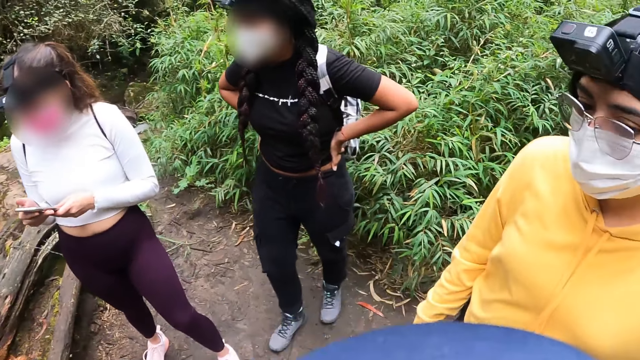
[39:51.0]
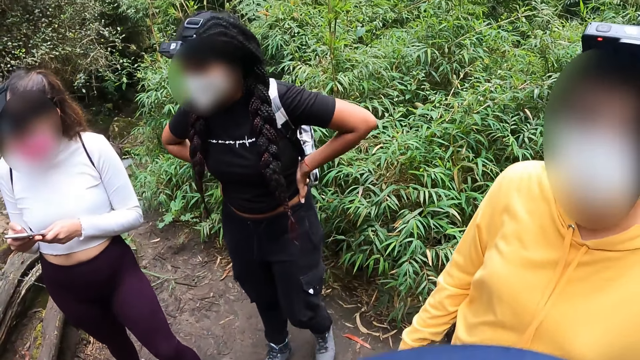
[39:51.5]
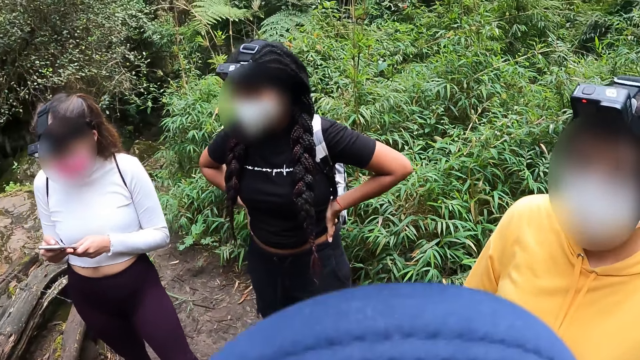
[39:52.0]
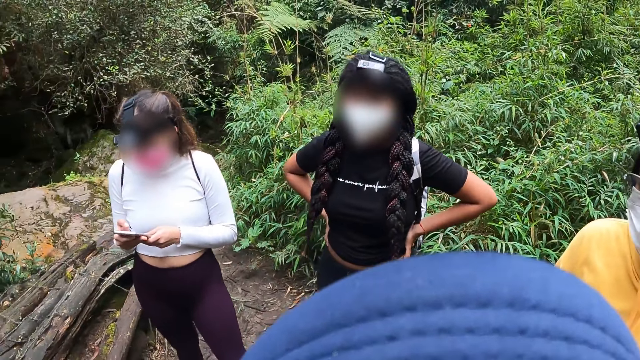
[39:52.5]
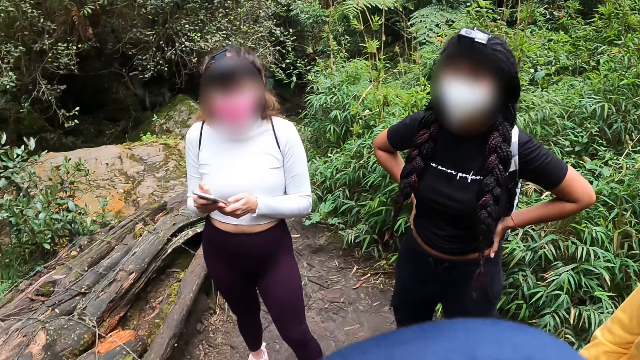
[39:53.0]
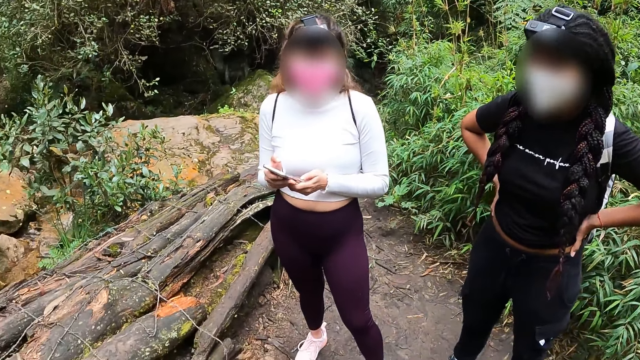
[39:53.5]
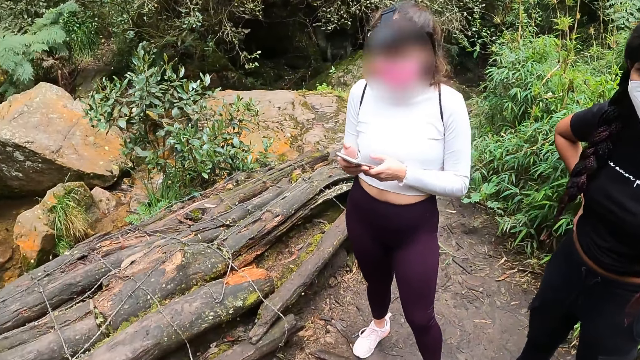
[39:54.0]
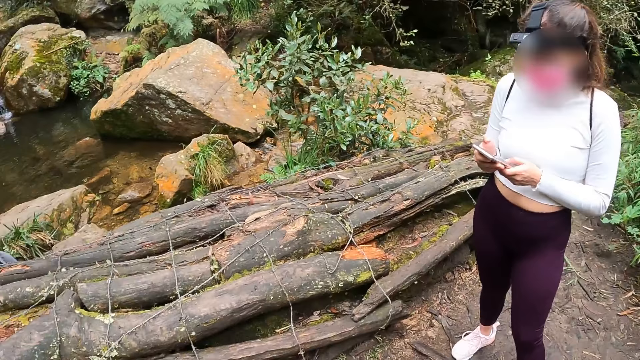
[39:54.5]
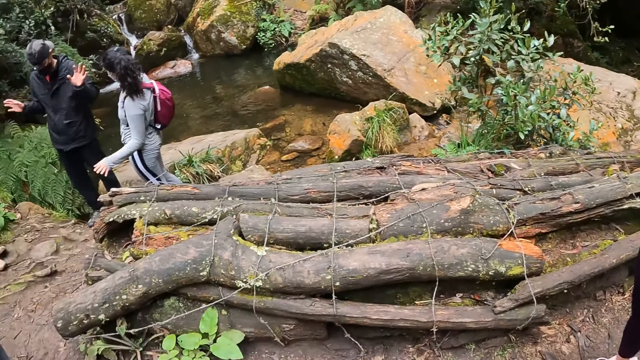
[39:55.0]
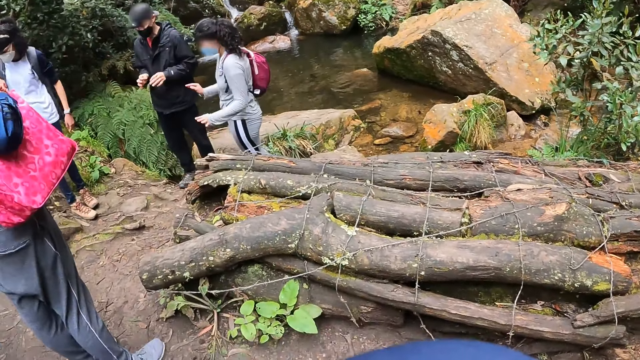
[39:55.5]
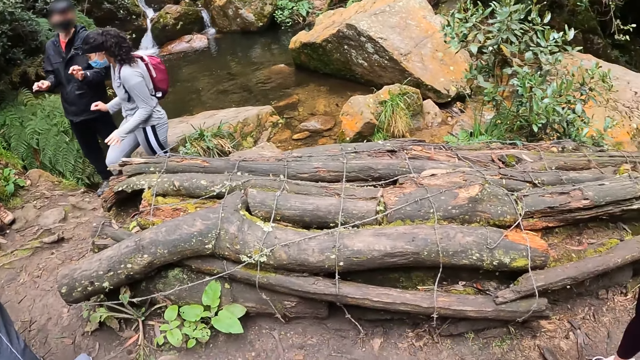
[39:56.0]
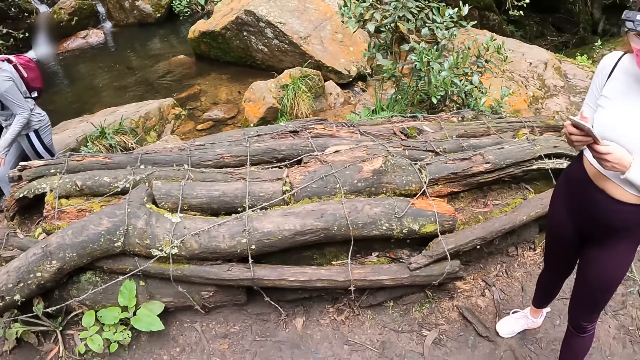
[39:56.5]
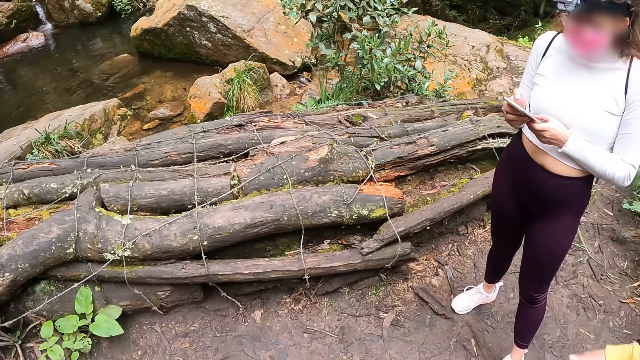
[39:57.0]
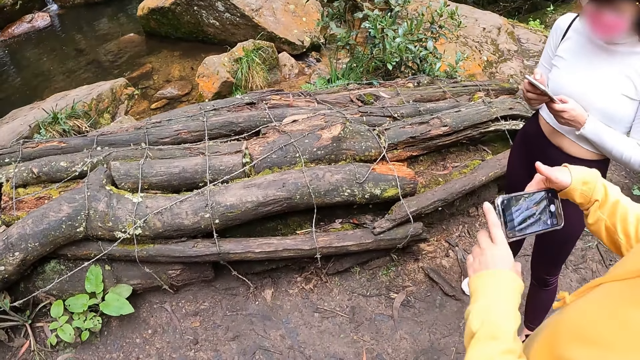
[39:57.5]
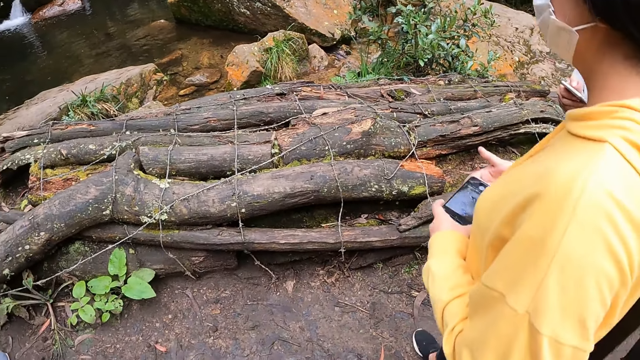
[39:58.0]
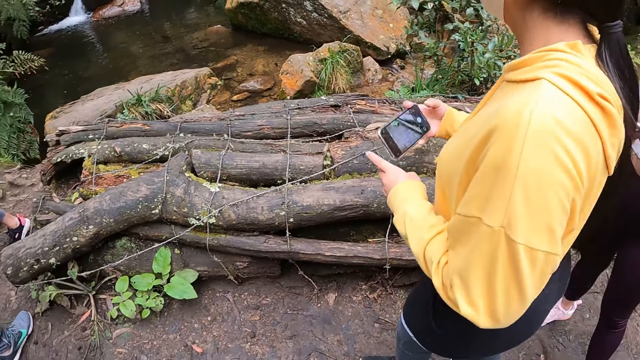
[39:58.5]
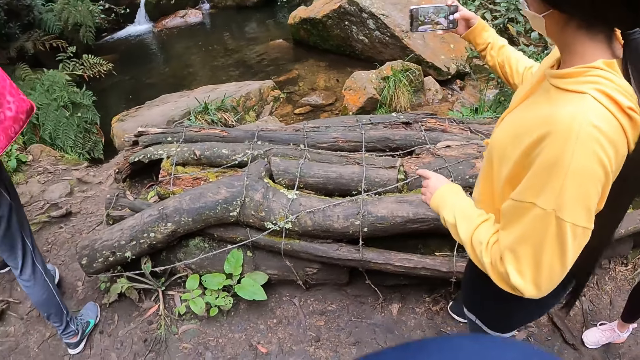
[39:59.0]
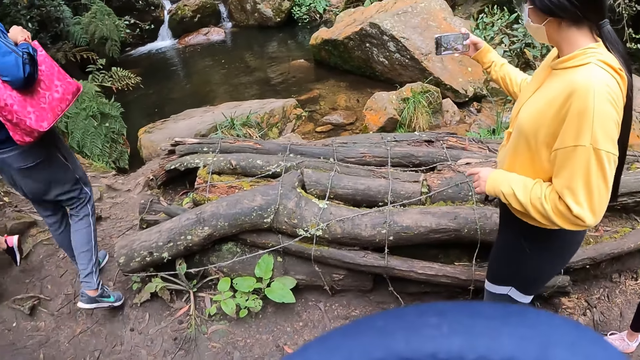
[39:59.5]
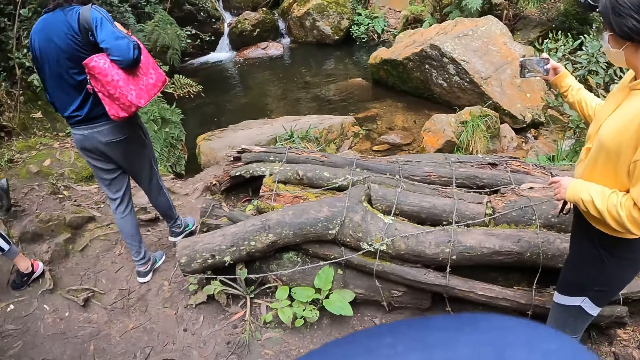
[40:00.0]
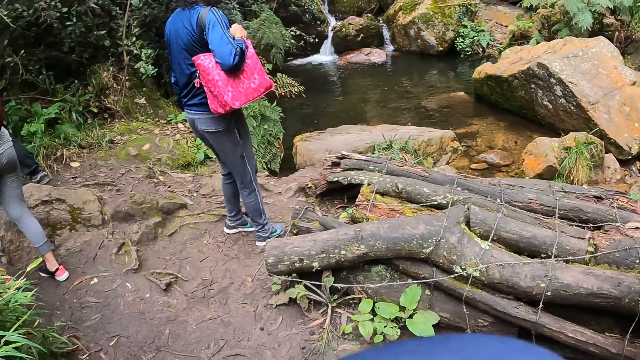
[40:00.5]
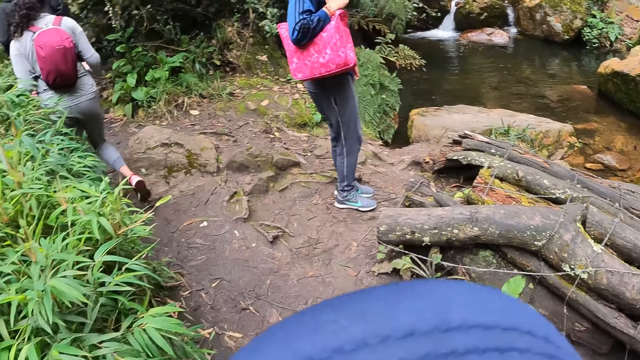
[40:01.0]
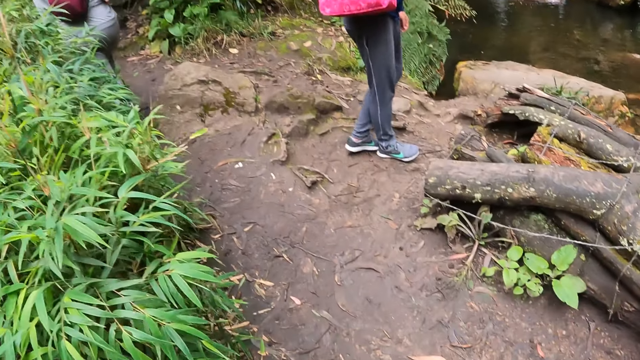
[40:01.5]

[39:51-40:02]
The second woman holds the phone with both hands. The third woman interacts with the camera wearer. The camera wearer interacts with the first woman, the second woman and the third woman. A man raises both hands. The fourth woman interacts with the man. The third woman holds the phone with both hands and raises up the phone in her right hand. A lady takes a picture with her phone. The third woman operates the phone with her right hand.

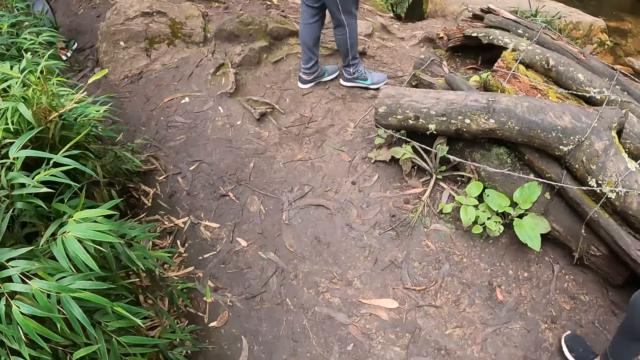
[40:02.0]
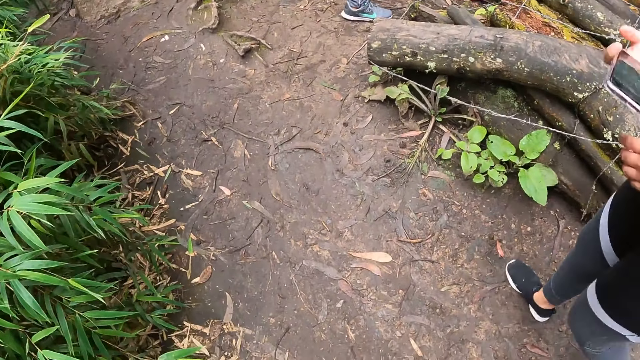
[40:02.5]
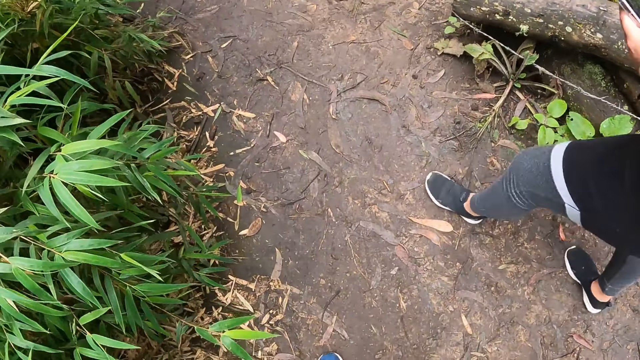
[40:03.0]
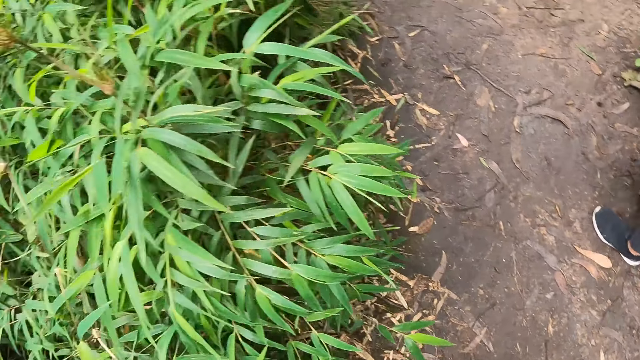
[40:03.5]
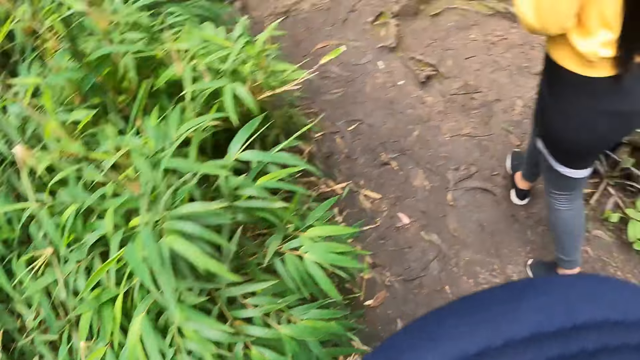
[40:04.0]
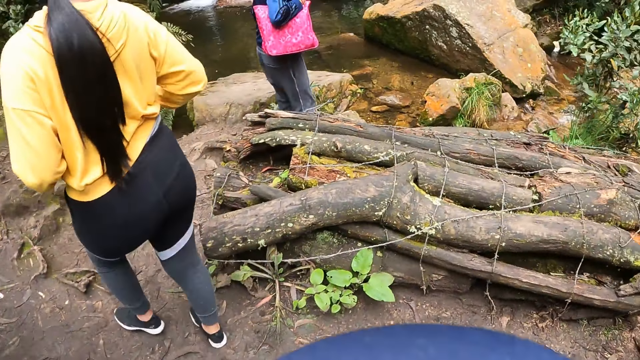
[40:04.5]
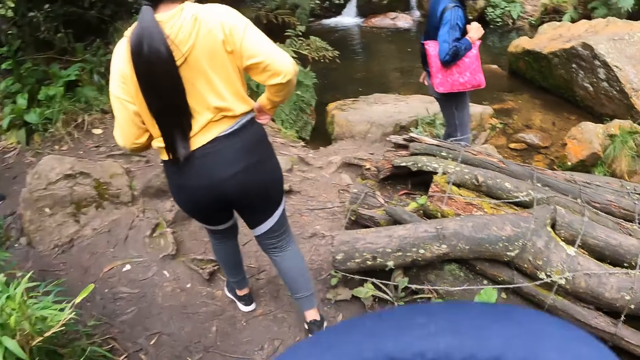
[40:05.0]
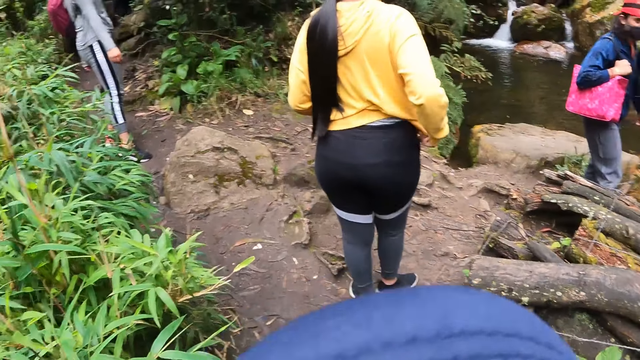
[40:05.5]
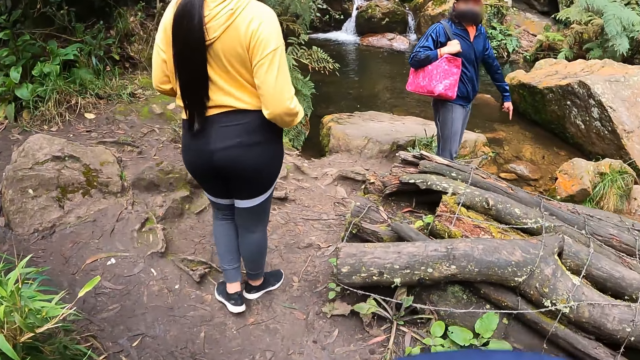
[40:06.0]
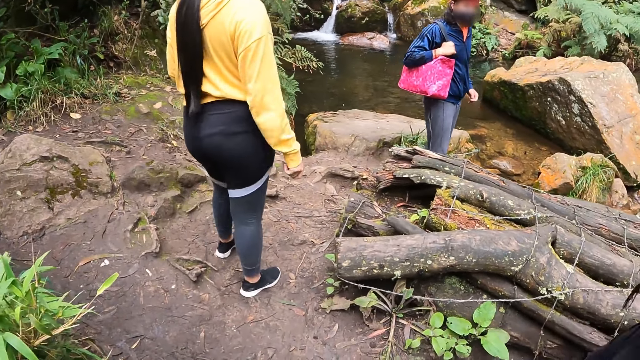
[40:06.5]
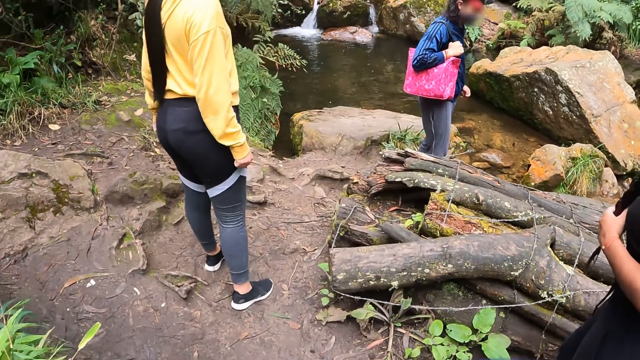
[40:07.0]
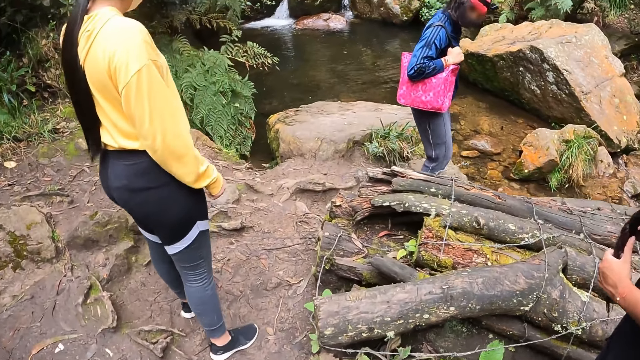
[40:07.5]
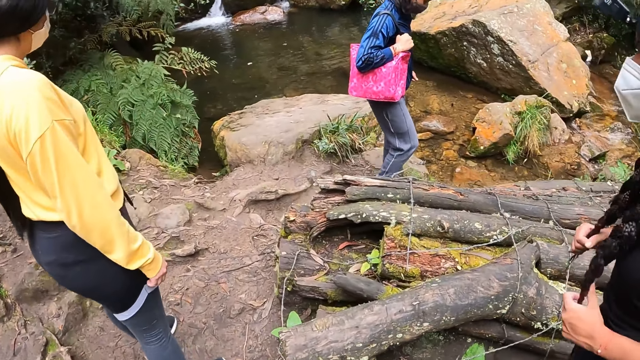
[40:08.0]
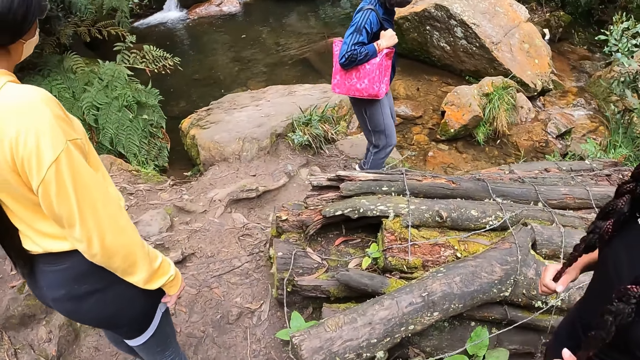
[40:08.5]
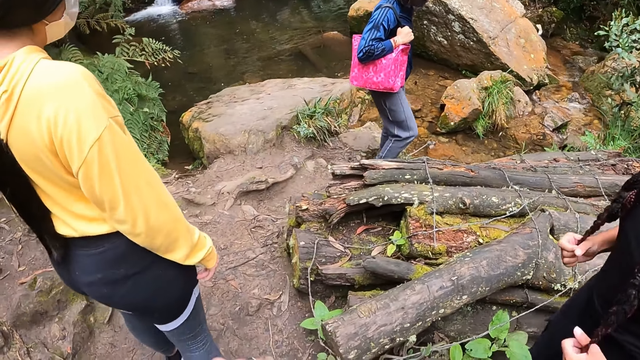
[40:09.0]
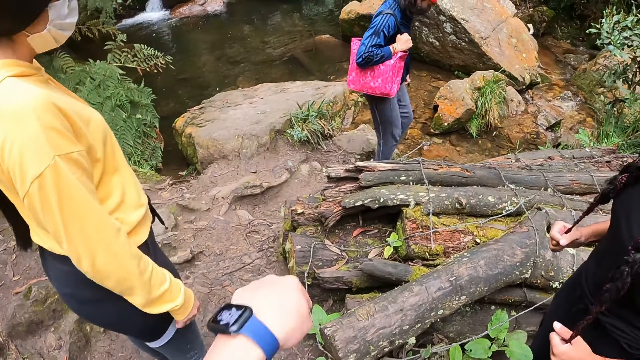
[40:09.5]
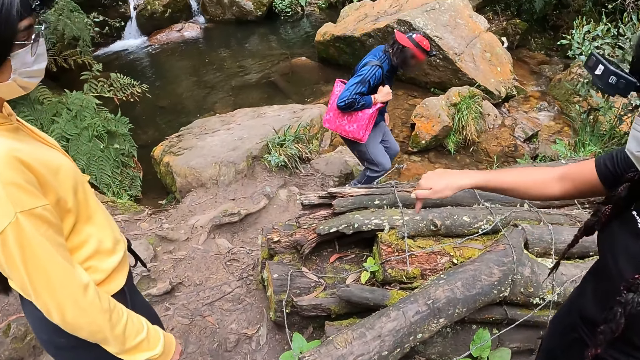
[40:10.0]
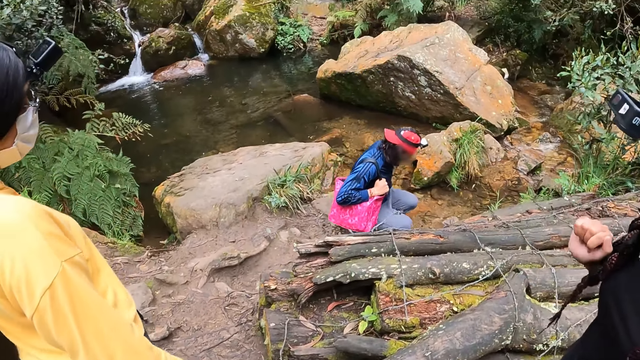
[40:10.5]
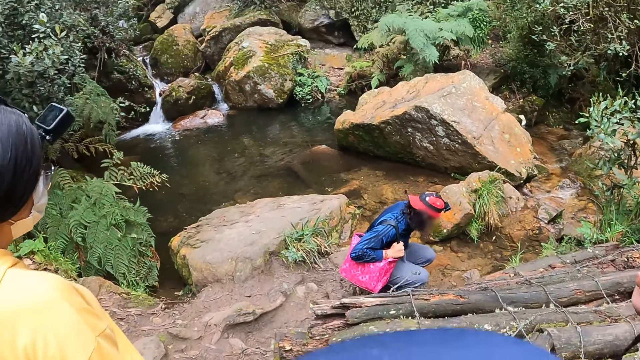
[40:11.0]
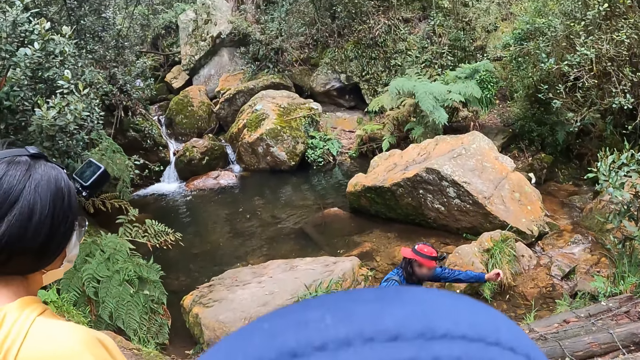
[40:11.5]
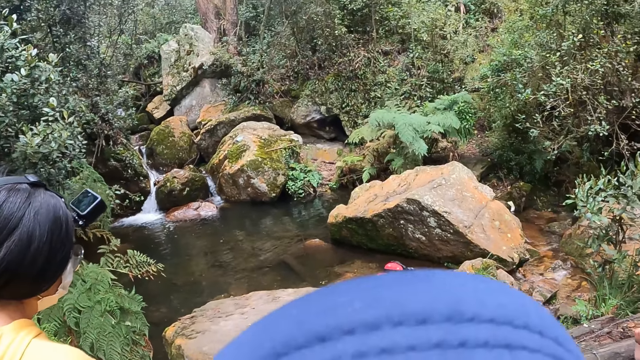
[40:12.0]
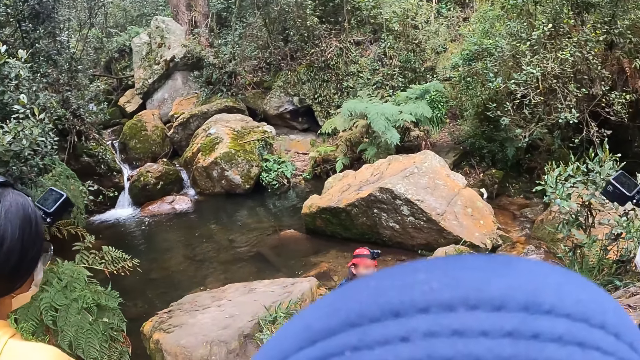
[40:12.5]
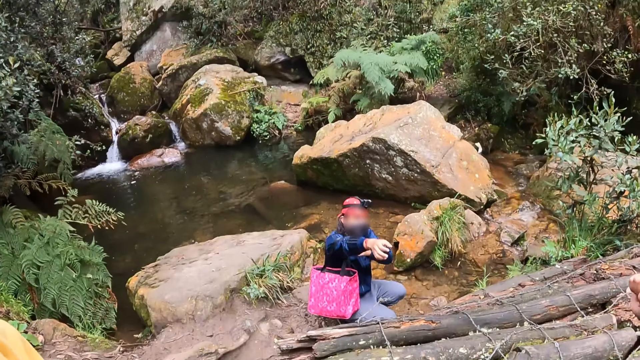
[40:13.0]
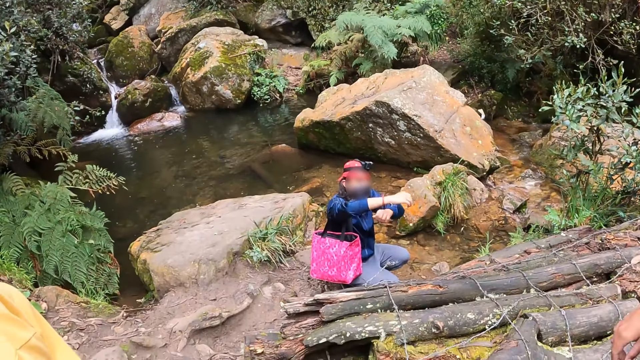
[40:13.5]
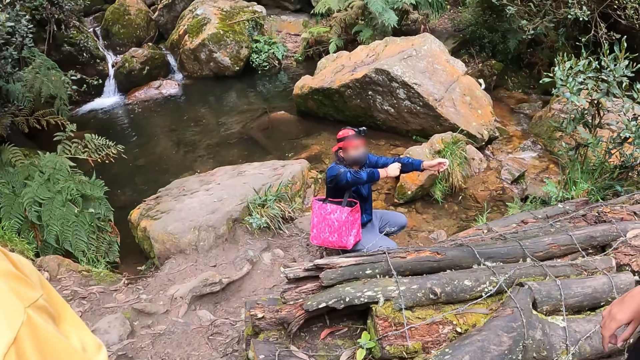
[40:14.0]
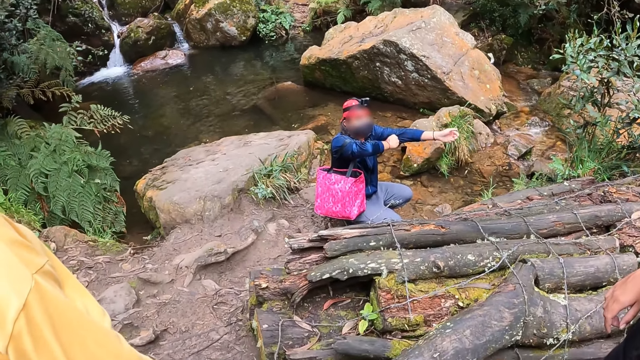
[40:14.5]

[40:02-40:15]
The woman holds the phone with both hands. She pulls her cloth with her right hand. Another woman points in the water with her left hand. The camera wearer walks towards the woods. A third woman gesticulates with her right hand. The second woman draws the sleeve on her right hand with her left hand. The camera wearer stands beside the woods. The second woman draws the sleeve on her left hand with her right hand.
